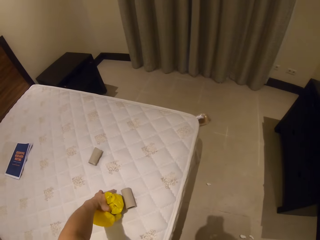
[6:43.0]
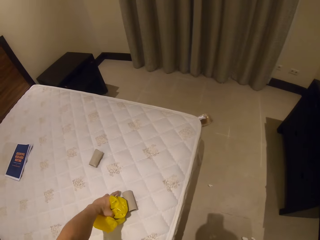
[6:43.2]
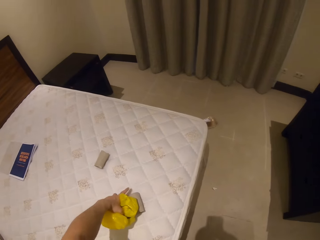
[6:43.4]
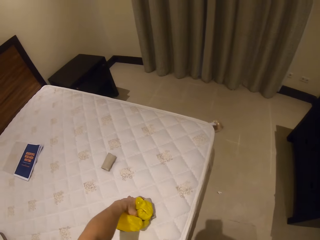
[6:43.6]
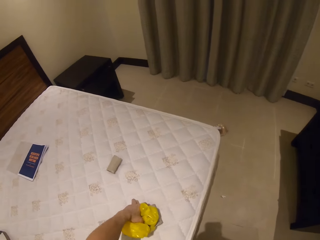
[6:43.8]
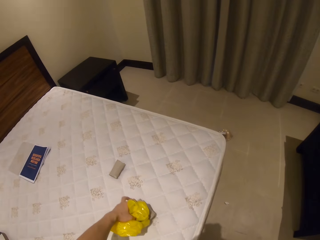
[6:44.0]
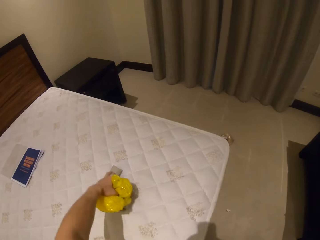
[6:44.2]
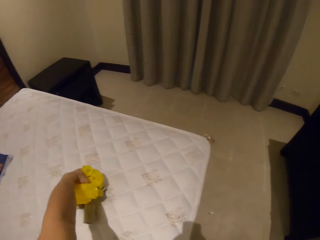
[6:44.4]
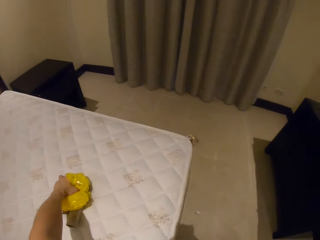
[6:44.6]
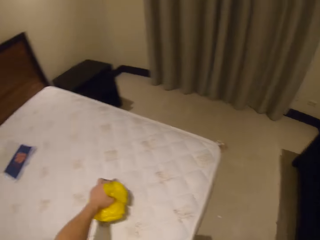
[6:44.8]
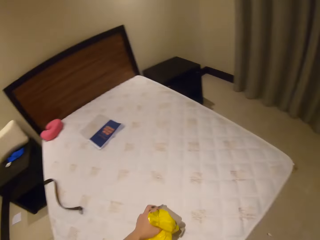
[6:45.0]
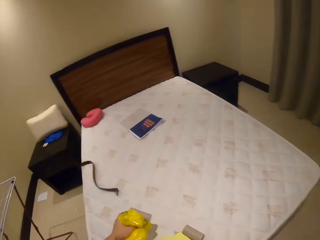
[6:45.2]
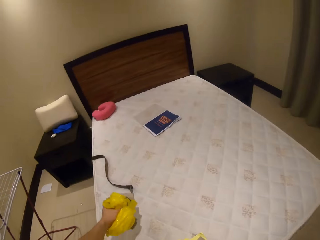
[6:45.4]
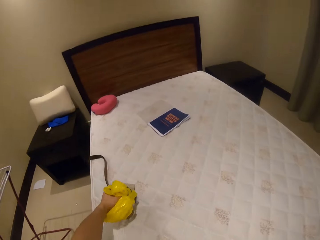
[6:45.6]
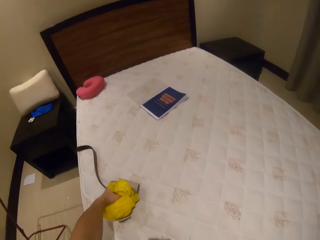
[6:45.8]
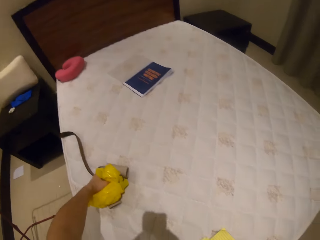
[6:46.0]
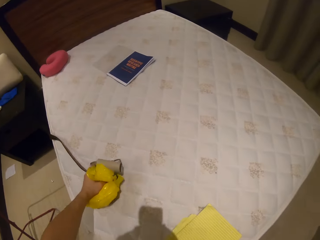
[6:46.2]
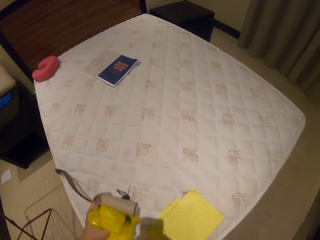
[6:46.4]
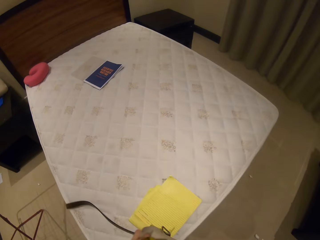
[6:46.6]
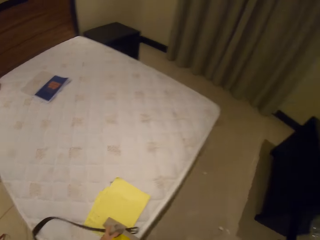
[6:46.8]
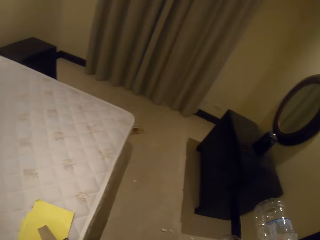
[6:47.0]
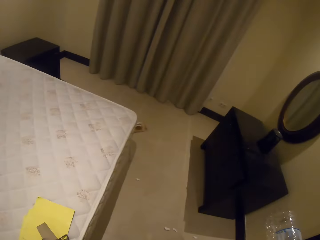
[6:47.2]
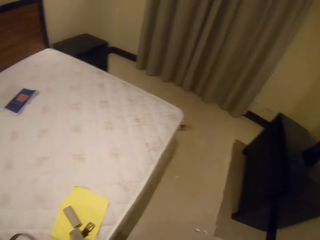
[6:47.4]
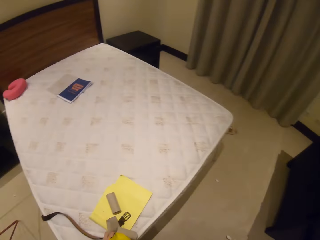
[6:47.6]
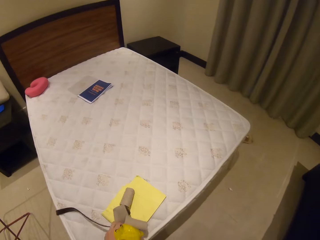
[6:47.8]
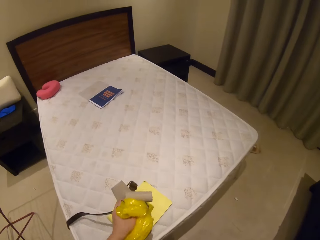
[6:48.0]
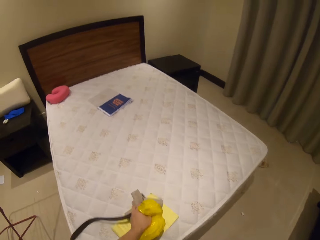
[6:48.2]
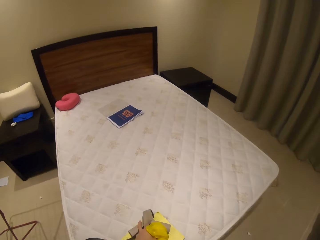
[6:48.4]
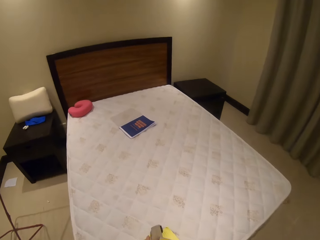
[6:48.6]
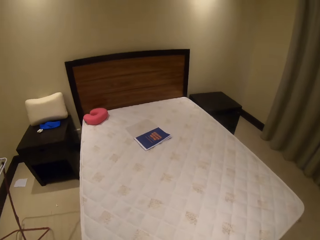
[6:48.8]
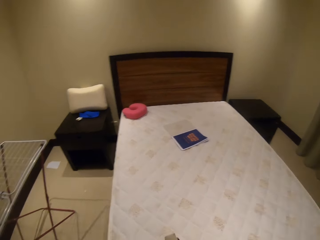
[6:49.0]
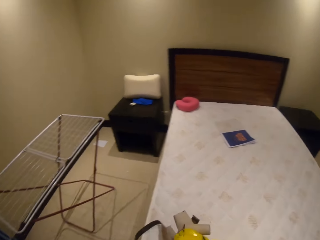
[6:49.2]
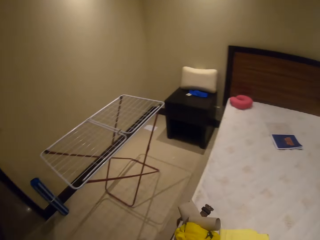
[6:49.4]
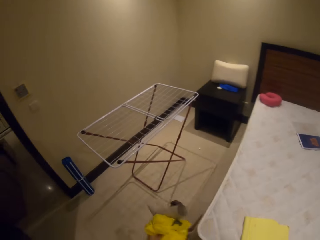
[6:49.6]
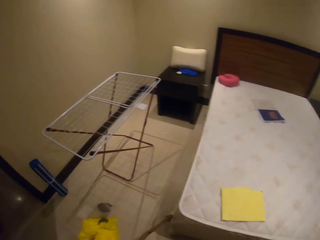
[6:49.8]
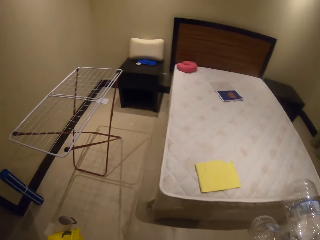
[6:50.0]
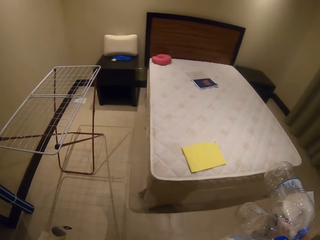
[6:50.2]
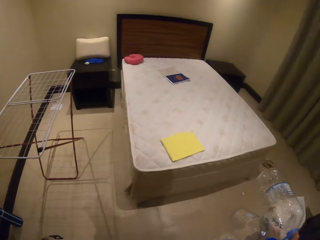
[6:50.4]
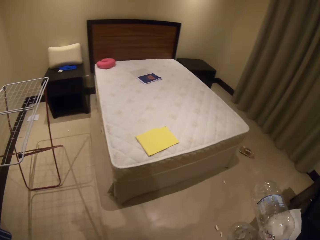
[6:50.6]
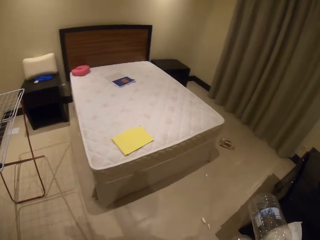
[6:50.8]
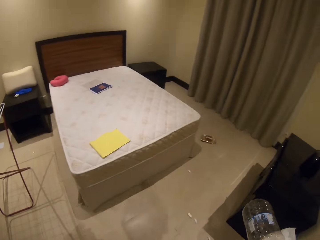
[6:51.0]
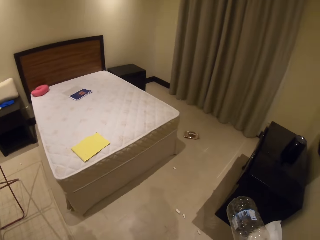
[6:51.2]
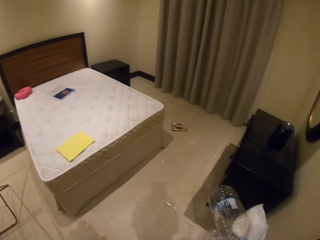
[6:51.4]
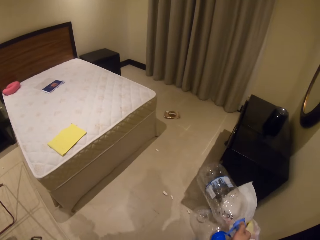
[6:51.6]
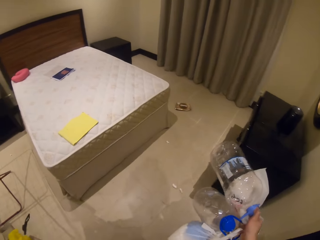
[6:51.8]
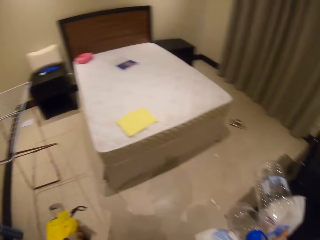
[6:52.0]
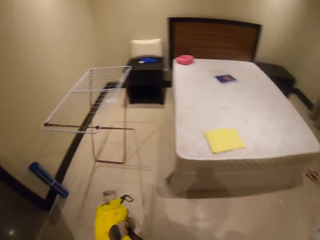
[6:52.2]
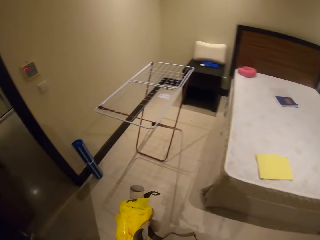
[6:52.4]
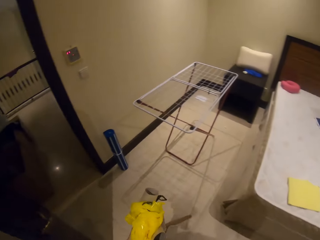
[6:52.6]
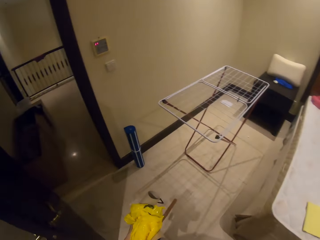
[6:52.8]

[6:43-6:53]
The camera wearer picks up empty tissue paper rolls on the bed. They pick up a belt on the bed. They pick up the empty tissue paper rolls on the bed. They look around.

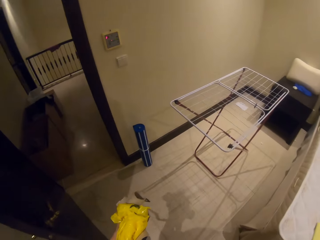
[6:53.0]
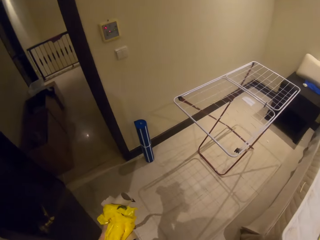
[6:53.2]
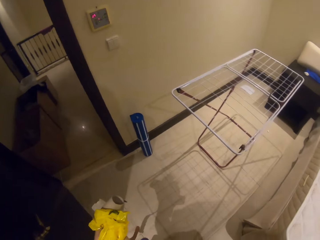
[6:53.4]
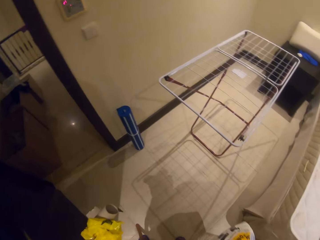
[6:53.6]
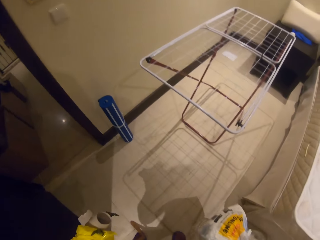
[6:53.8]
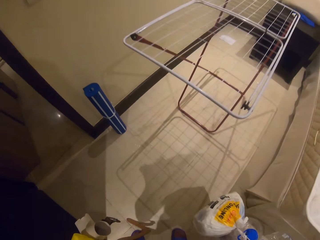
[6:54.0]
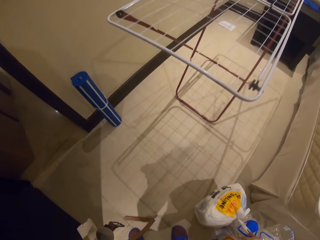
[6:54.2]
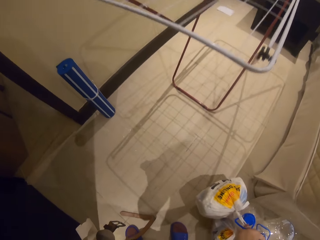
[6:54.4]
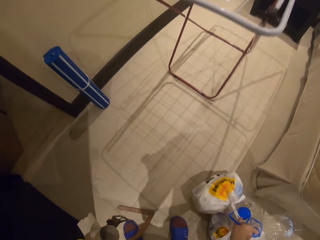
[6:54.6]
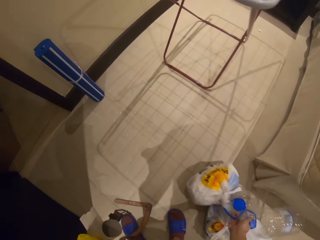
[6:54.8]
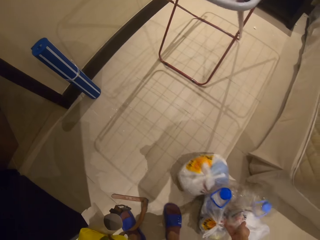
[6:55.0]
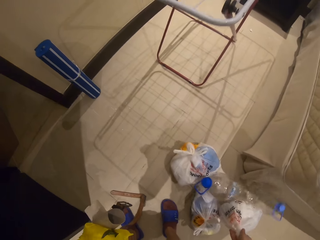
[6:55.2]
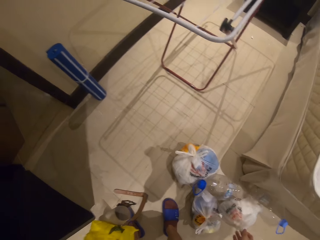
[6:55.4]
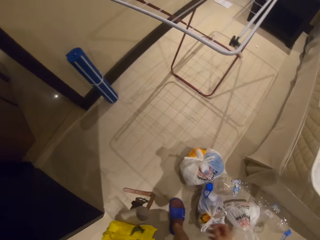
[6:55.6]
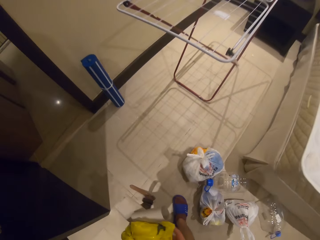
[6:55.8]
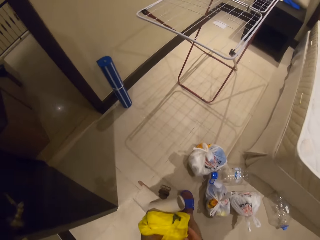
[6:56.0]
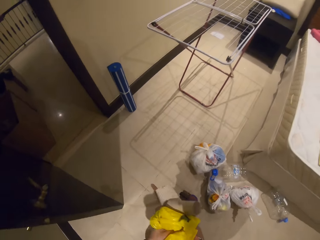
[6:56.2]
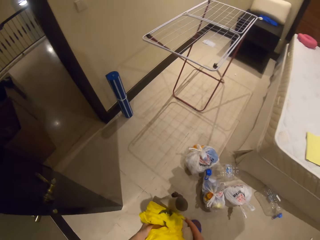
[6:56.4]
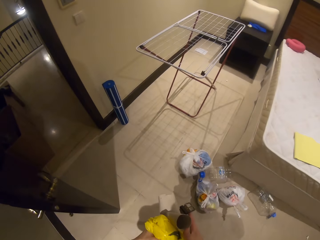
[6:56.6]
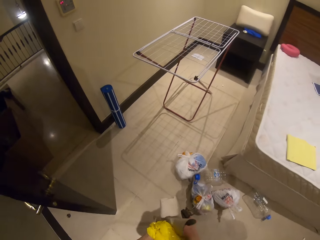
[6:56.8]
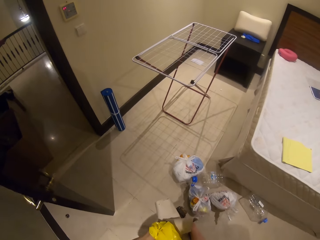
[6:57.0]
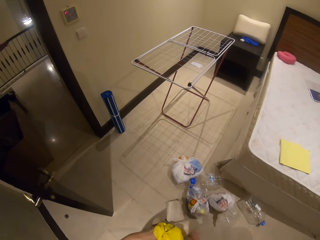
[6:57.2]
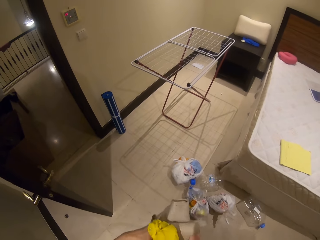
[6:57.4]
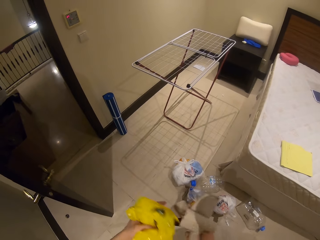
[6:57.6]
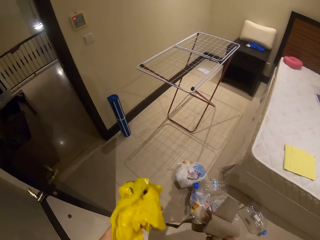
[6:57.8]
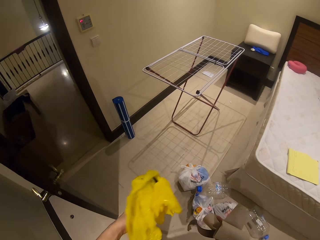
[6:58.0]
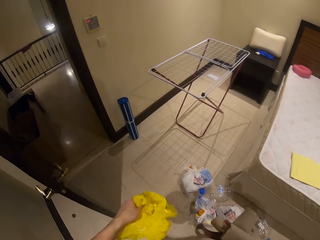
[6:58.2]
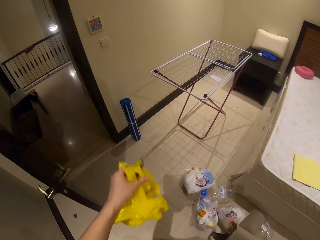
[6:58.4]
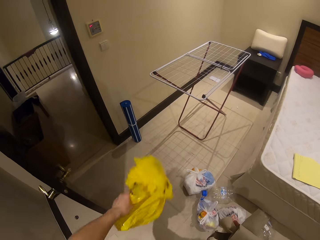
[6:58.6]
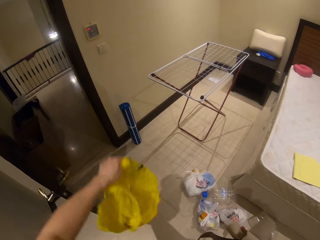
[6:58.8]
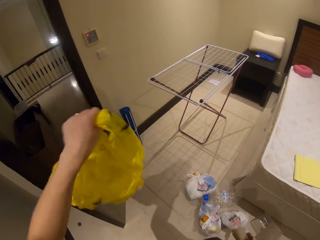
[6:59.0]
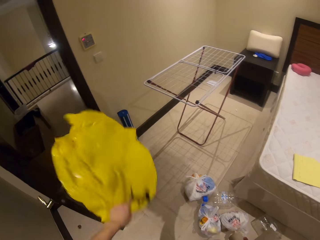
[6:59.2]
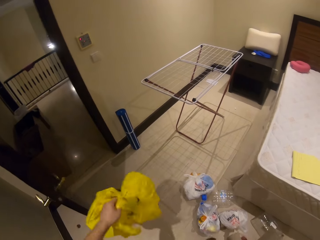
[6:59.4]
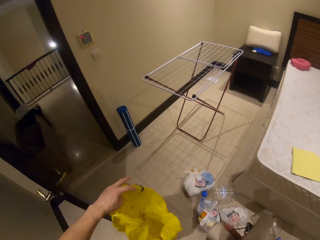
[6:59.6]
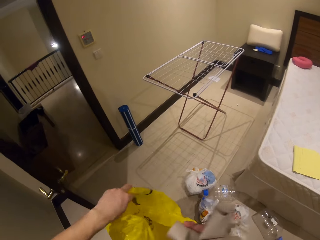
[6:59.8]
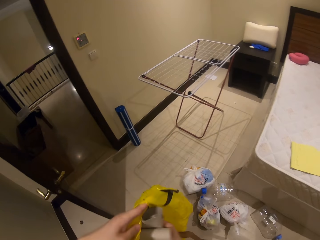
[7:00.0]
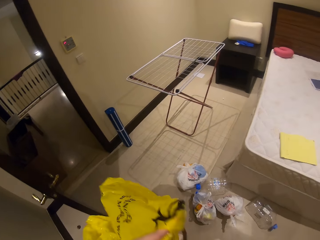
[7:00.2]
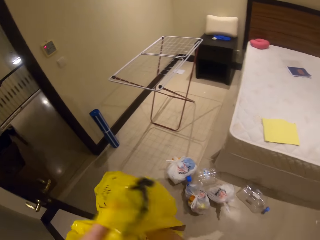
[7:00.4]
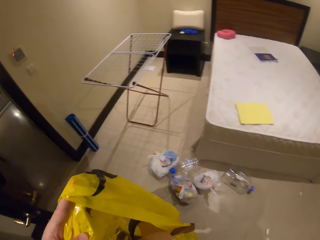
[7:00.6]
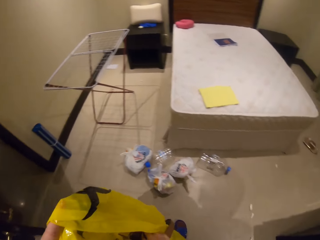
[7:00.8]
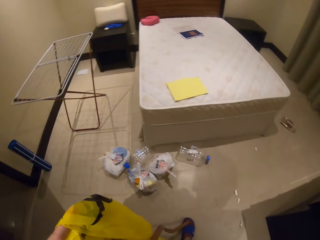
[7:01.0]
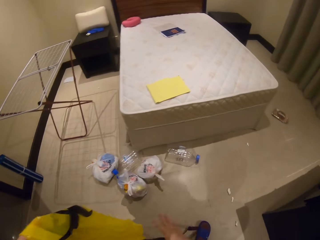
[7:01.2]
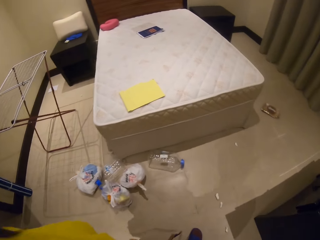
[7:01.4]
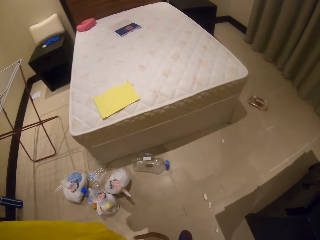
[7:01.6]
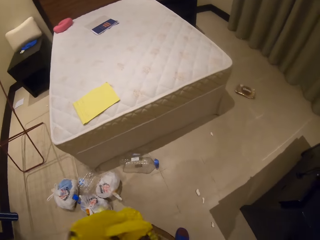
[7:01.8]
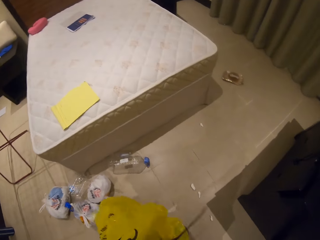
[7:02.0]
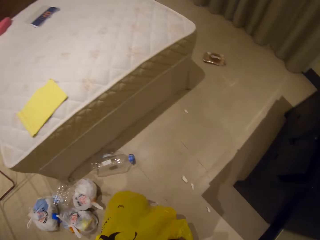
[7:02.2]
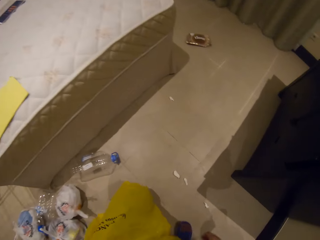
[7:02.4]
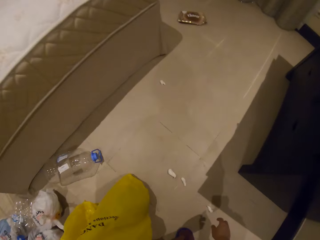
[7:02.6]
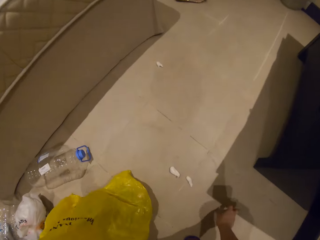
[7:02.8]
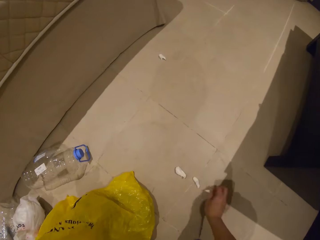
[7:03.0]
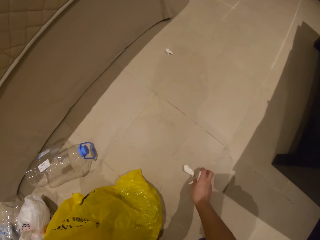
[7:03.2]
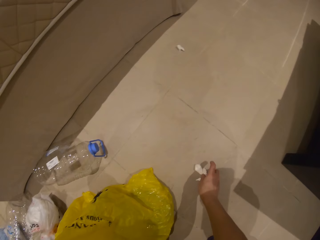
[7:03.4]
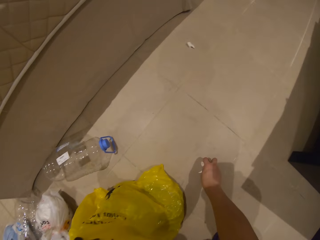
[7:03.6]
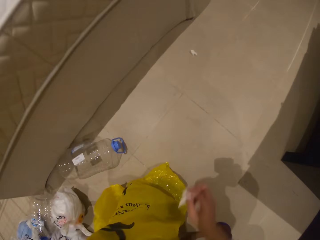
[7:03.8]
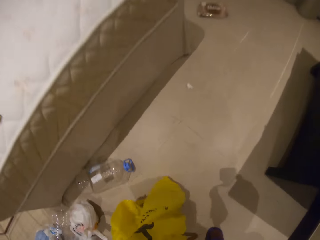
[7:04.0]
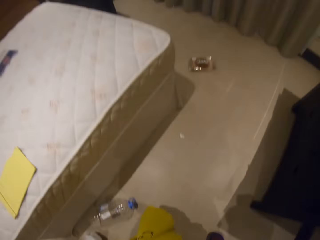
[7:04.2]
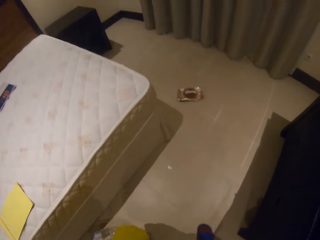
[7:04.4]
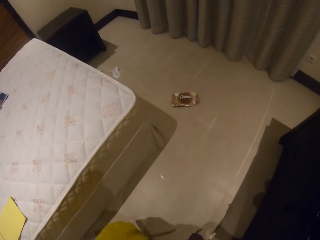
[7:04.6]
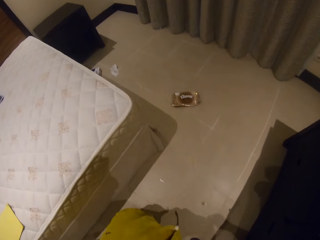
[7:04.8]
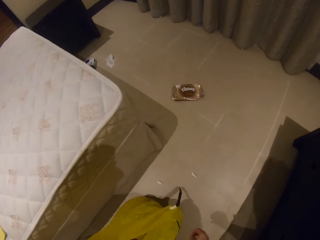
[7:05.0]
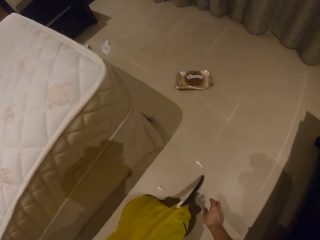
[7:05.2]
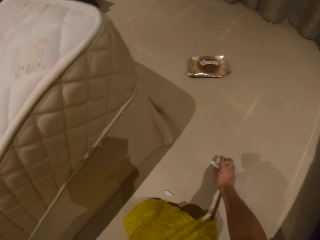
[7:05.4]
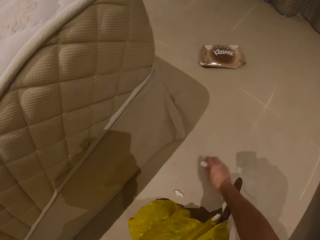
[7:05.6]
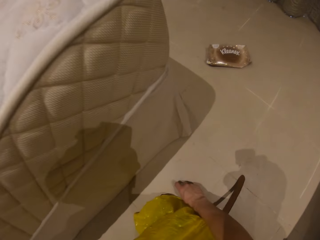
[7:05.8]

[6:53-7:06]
The camera wearer puts the nylon paper bag on the floor and puts the water bottle on the floor. They put the dirt on the floor. They hold the empty tissue paper rolls. They unfold the nylon paper bag. They put the empty tissue paper rolls in the nylon paper bag. They pick up tissue paper on the floor. They put the tissue paper in the nylon paper bag.
